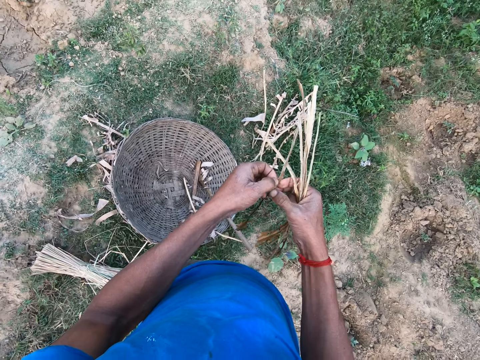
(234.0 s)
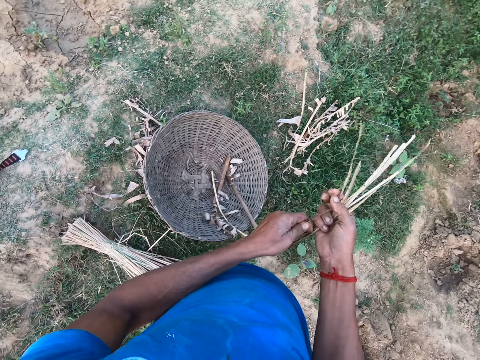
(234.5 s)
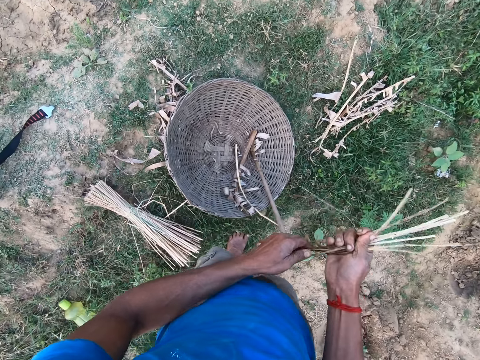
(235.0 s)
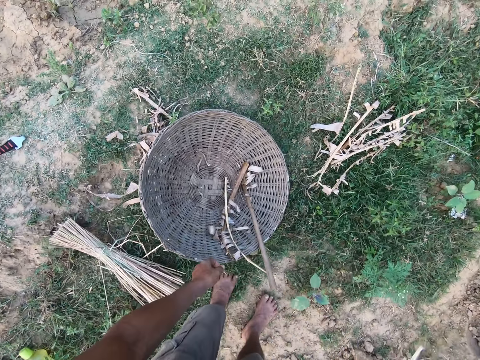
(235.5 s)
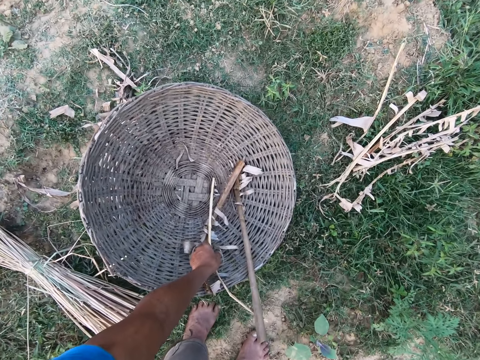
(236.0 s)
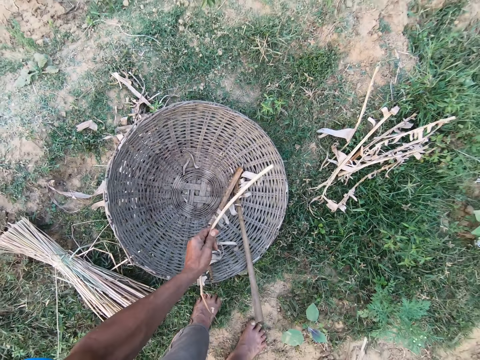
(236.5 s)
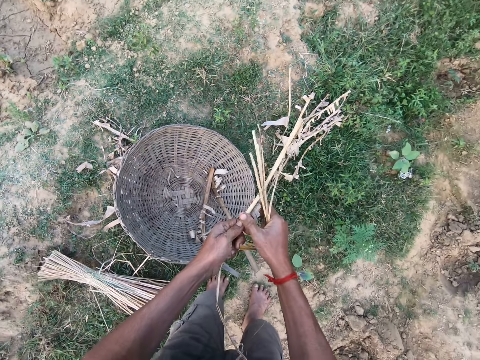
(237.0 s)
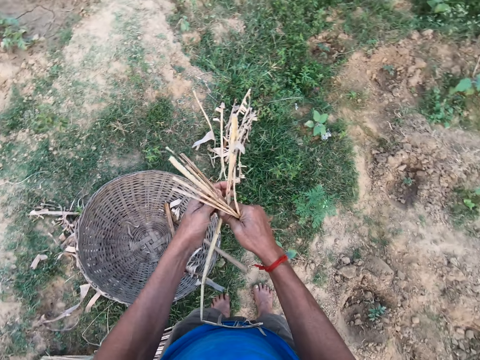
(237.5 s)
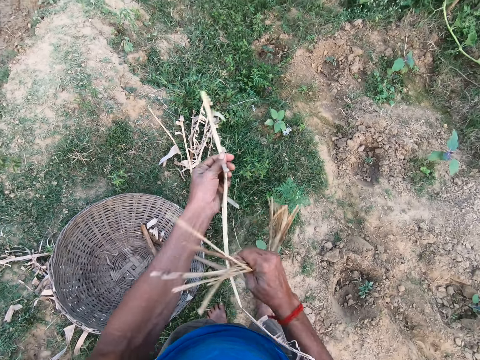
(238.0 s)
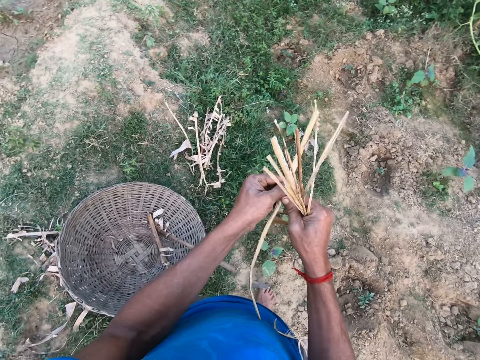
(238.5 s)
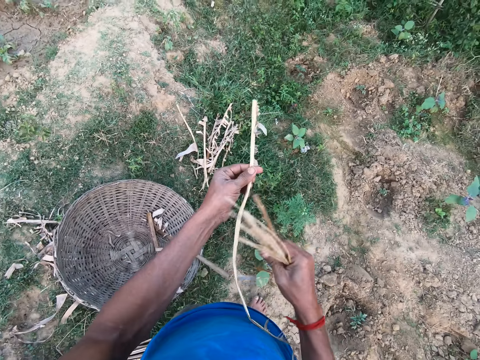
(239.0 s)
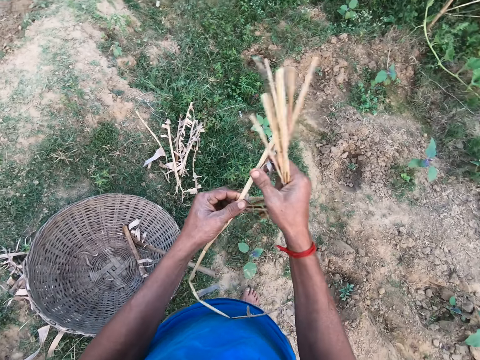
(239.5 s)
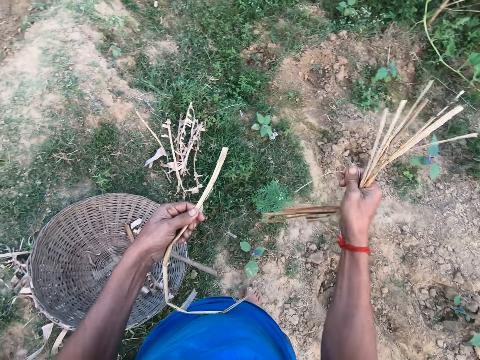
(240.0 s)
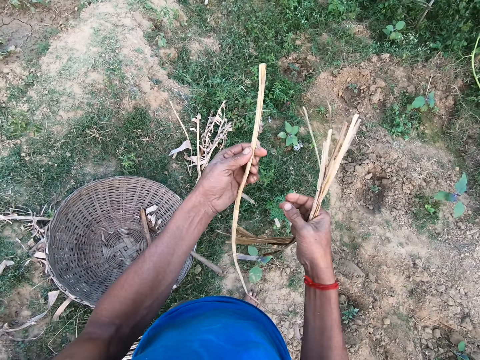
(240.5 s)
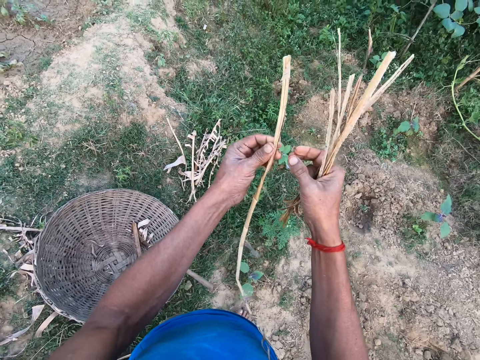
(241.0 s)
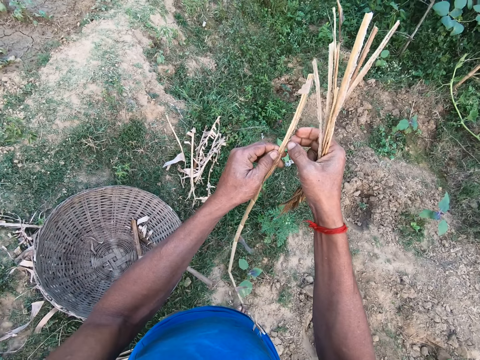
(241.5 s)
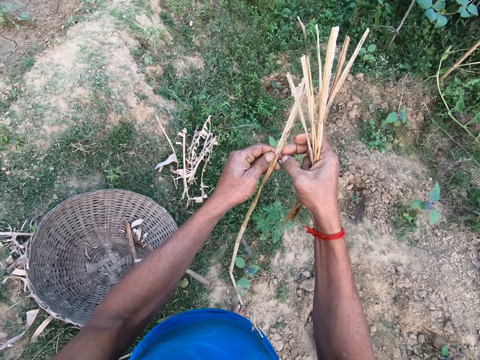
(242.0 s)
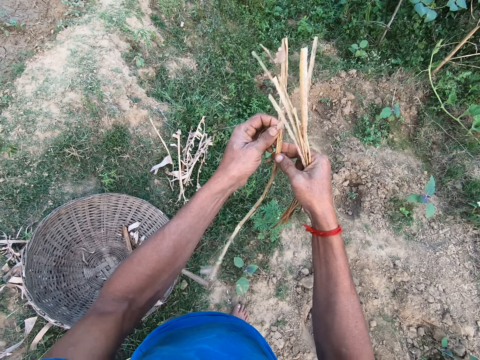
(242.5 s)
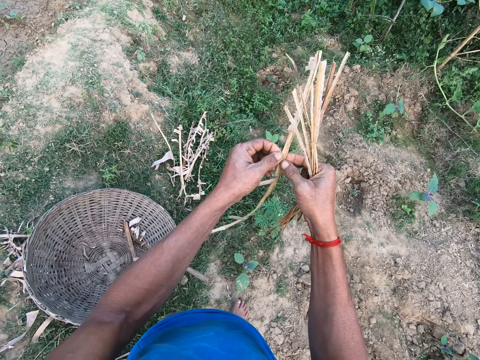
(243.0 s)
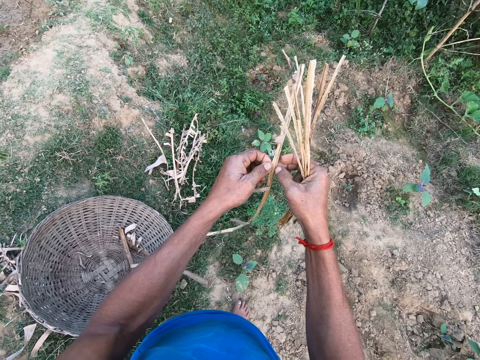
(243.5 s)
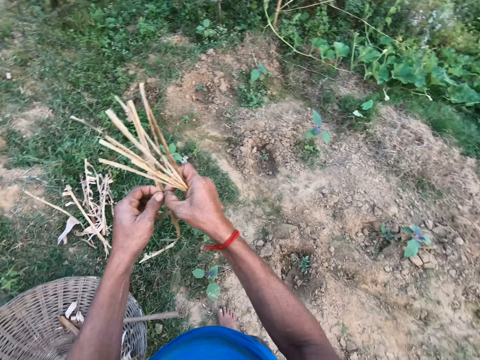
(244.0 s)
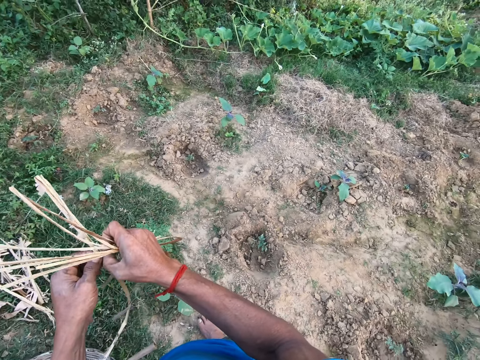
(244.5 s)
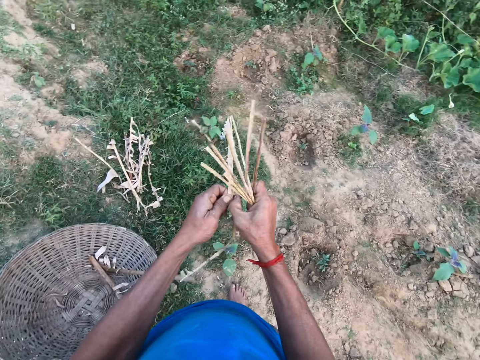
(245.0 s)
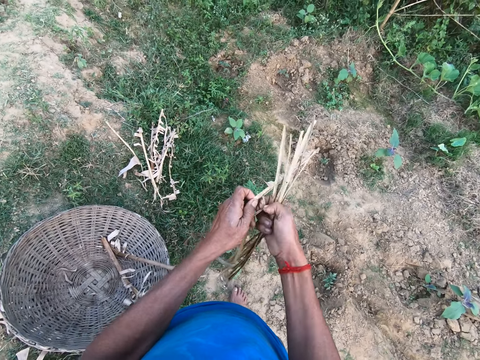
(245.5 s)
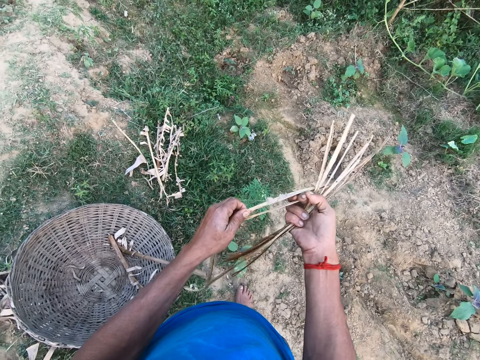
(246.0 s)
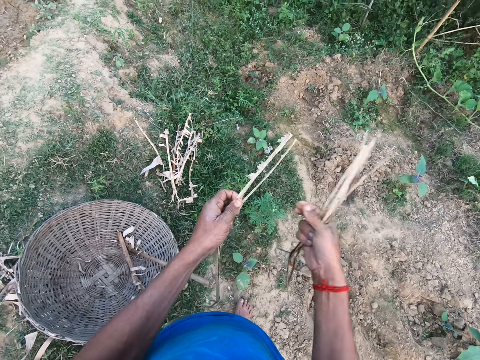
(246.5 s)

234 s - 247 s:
The camera wearer holds the dry stalk in his right hand. He picks a dry stalk from the basket with his left hand. He cuts the dry stalk with both hands.

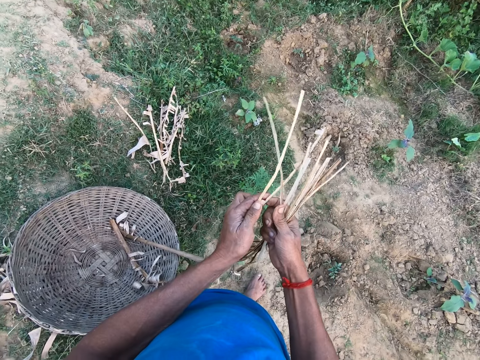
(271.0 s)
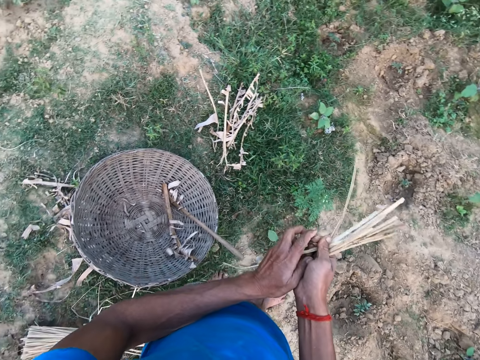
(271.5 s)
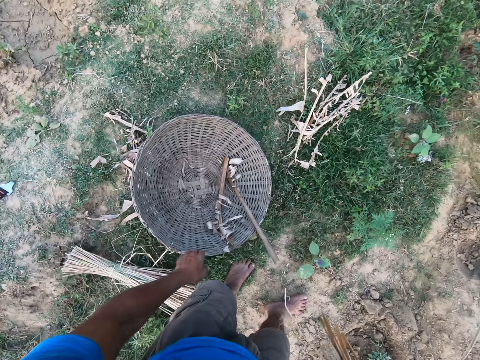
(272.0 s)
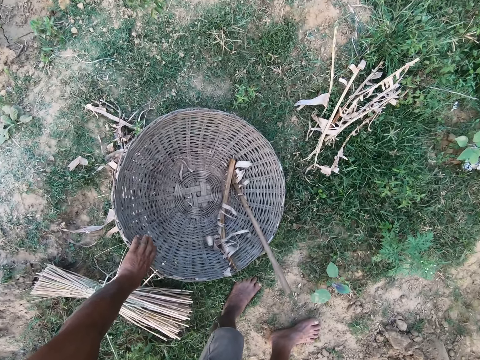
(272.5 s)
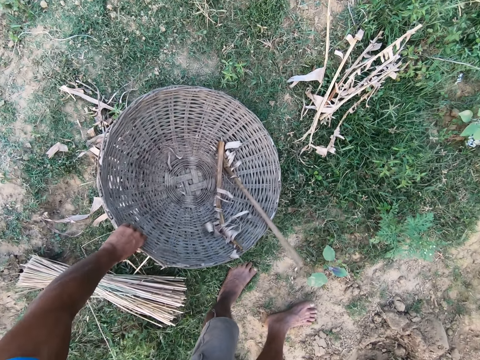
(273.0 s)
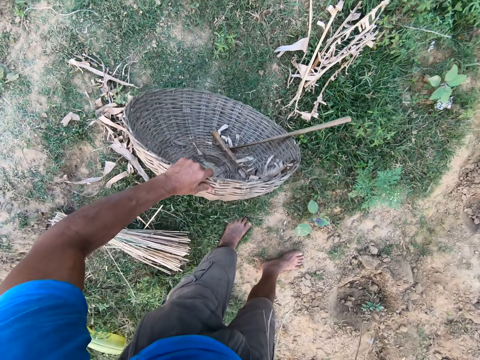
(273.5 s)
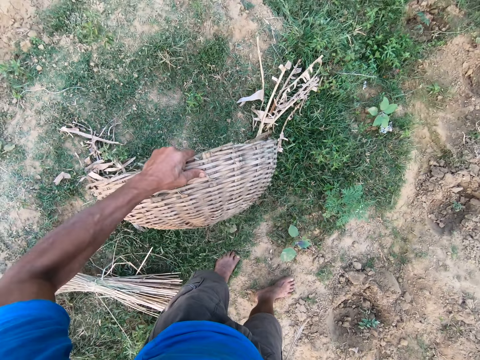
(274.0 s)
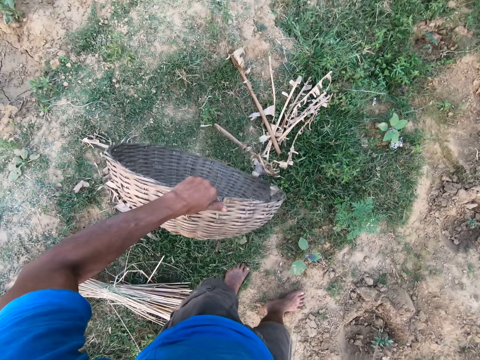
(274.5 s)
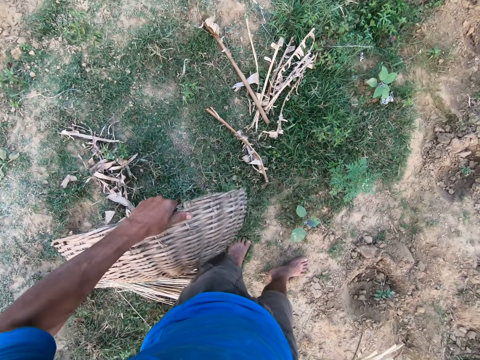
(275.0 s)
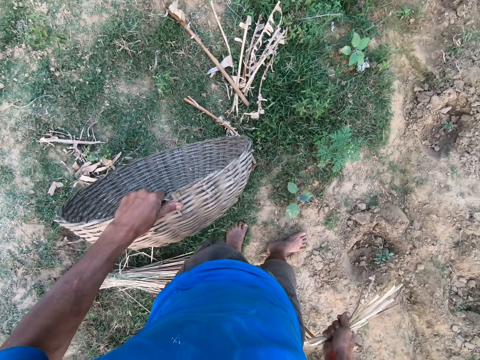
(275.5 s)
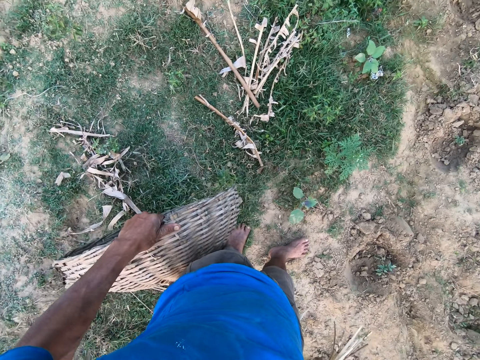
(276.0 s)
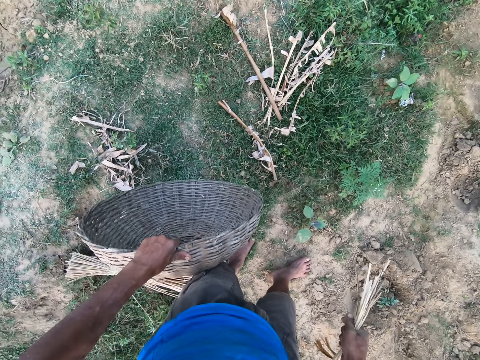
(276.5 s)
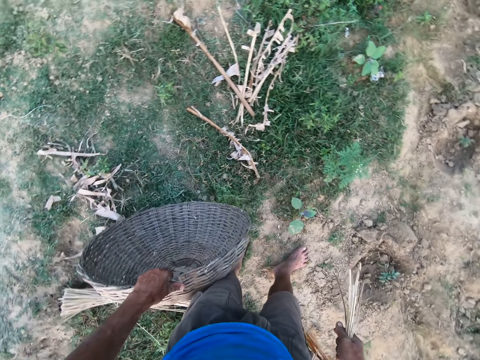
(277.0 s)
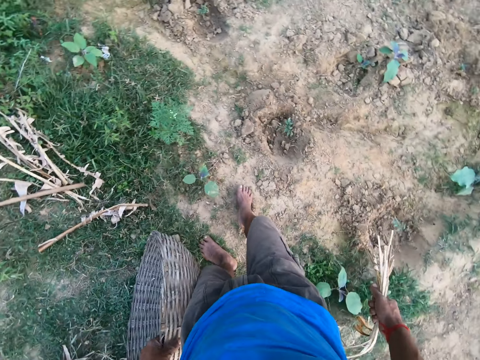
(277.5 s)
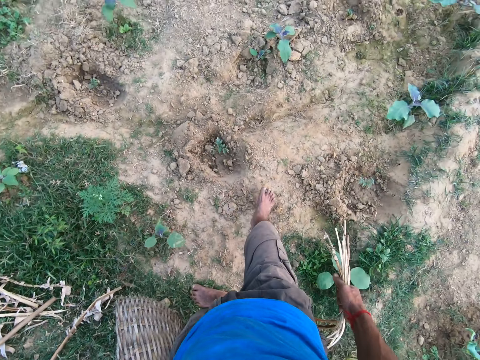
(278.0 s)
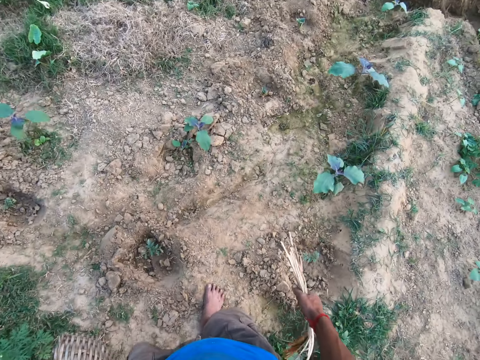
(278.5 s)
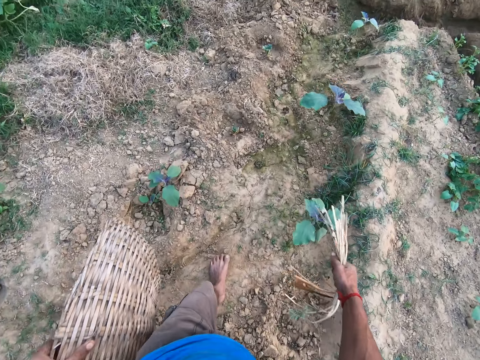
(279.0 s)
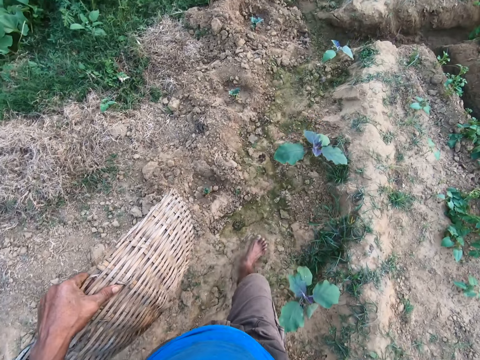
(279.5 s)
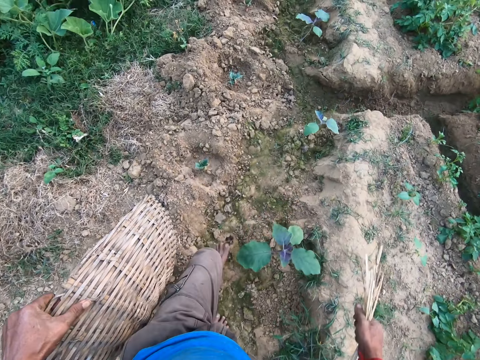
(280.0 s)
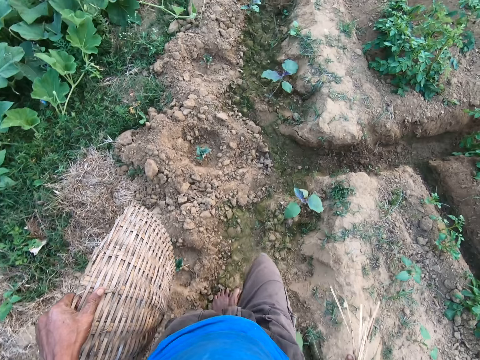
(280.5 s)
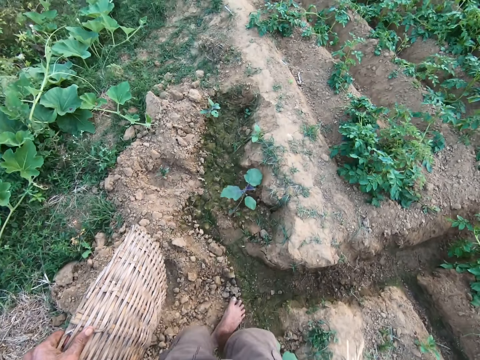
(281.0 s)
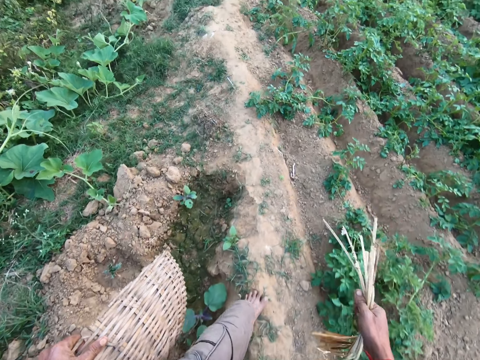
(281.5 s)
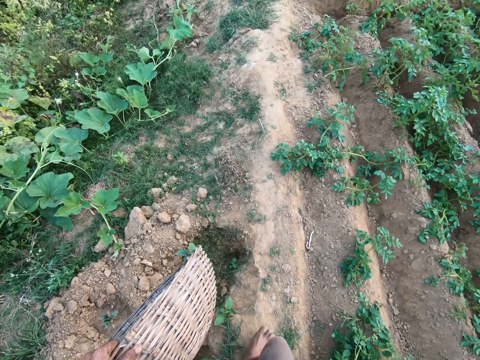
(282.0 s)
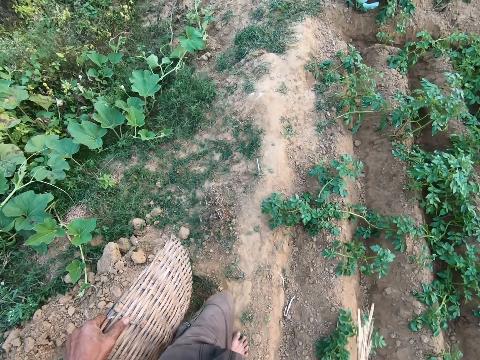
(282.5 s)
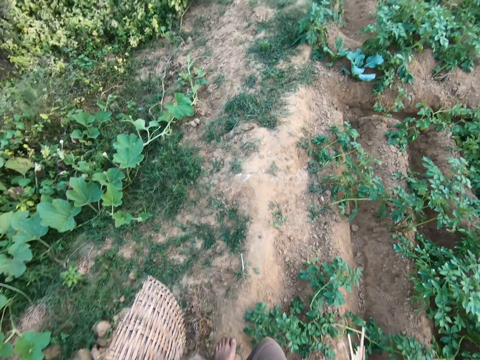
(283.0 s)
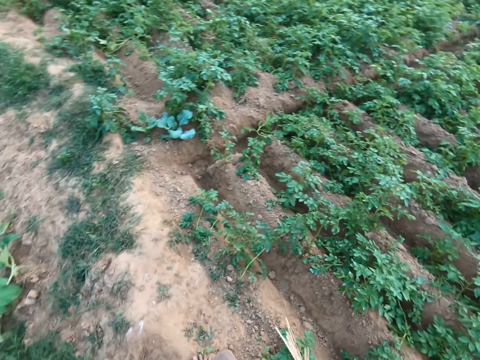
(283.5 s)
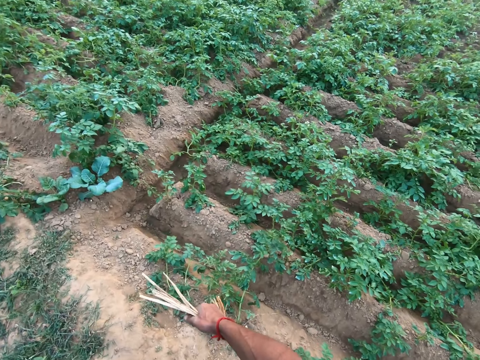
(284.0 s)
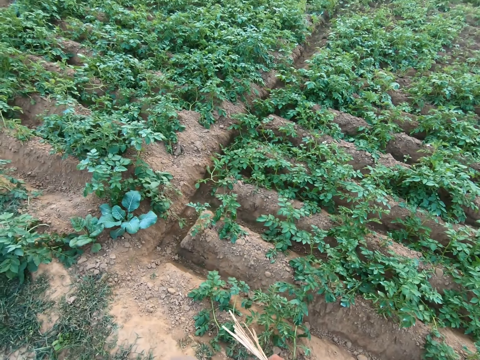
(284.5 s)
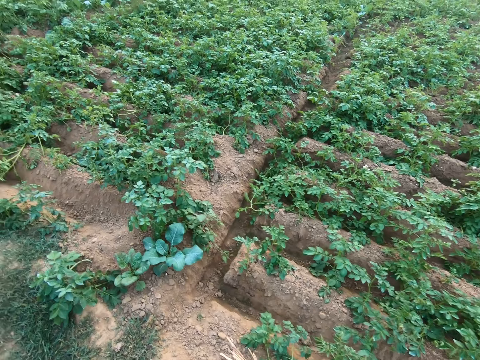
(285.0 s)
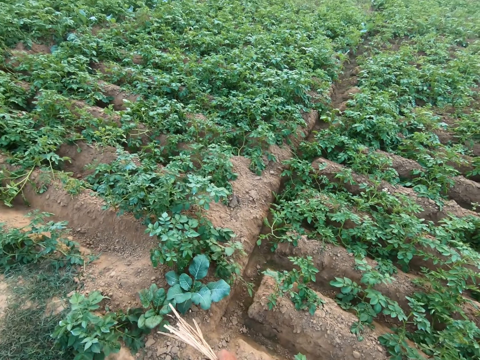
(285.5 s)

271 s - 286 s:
The camera wearer picks the basket on the ground with his left hand. He throws the stick in the basket on the ground with his left hand. He walks in the garden towards the farm bed with the basket and straw.
